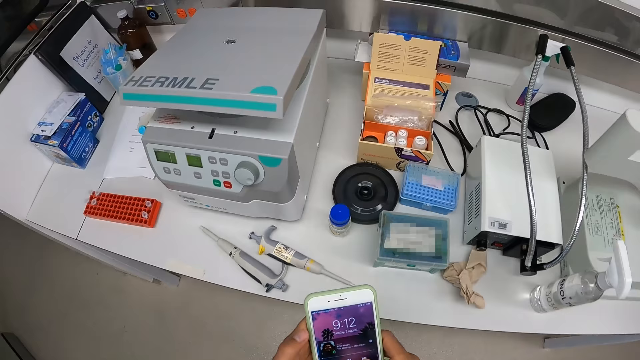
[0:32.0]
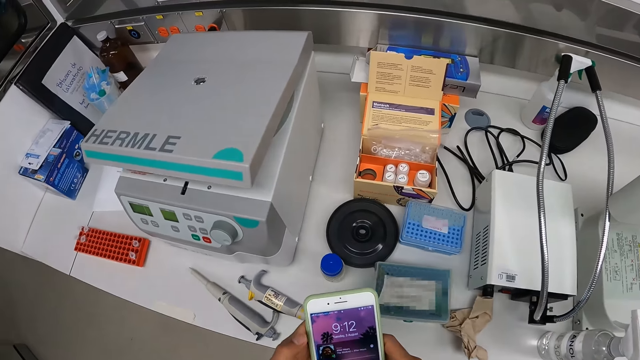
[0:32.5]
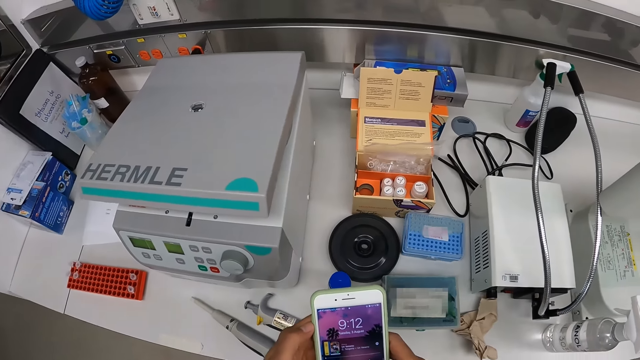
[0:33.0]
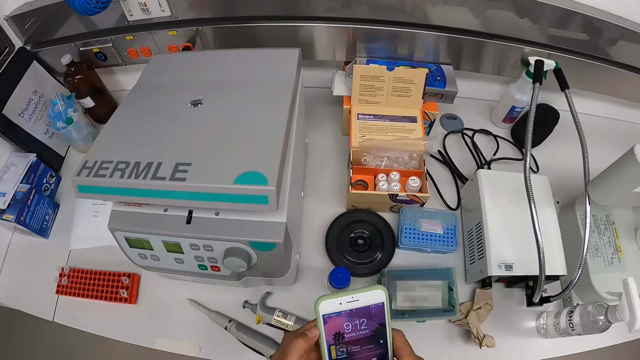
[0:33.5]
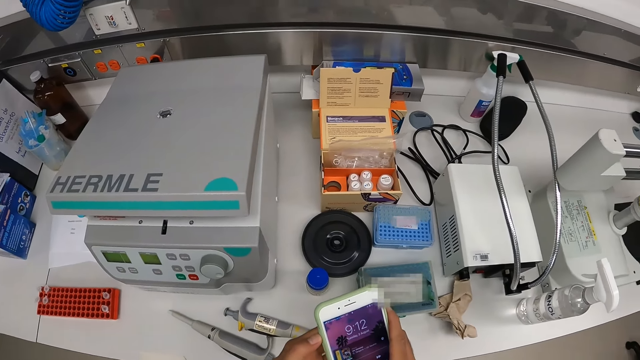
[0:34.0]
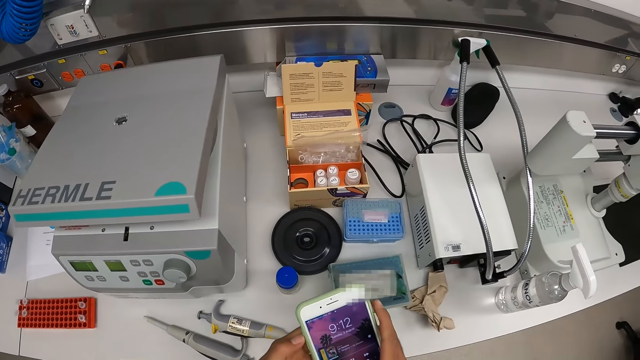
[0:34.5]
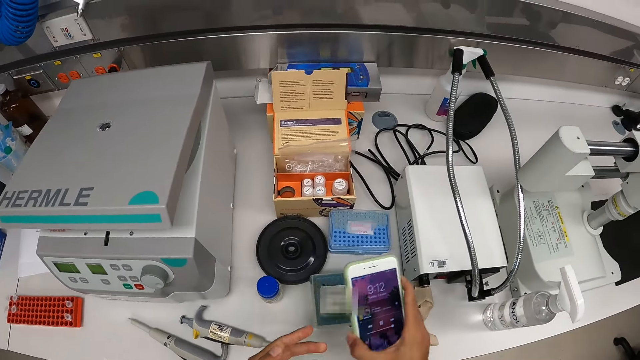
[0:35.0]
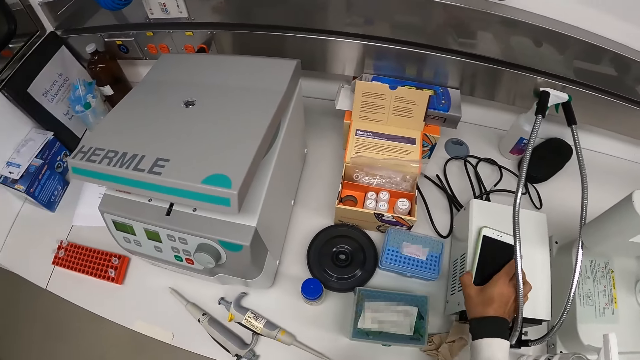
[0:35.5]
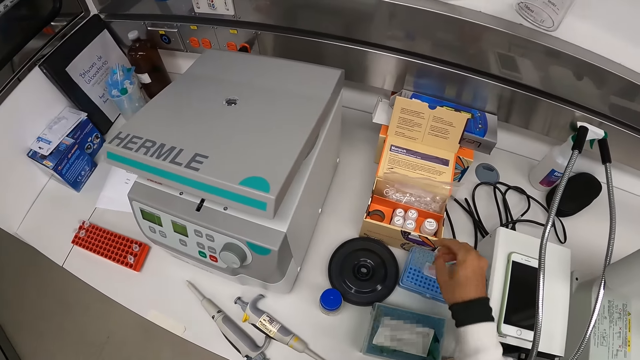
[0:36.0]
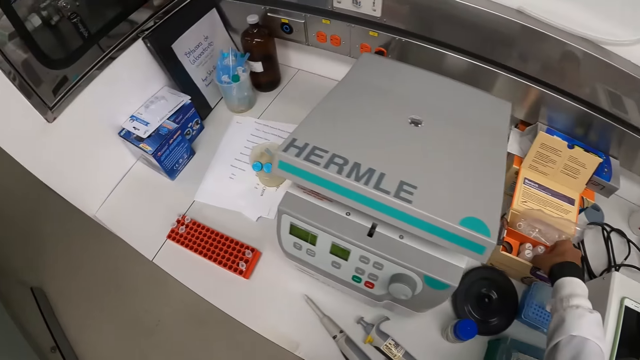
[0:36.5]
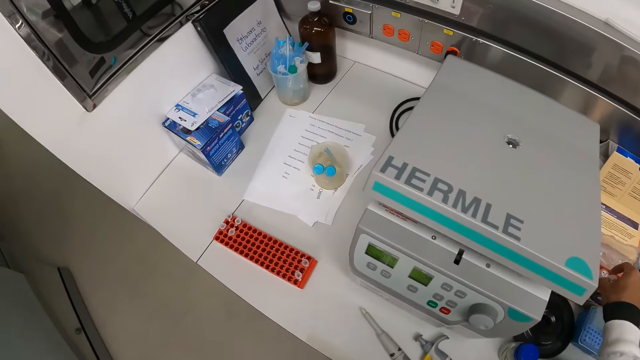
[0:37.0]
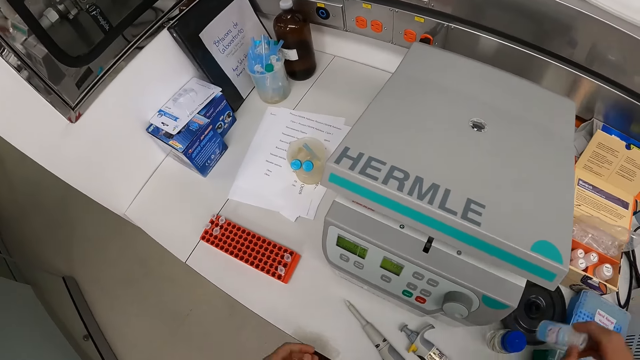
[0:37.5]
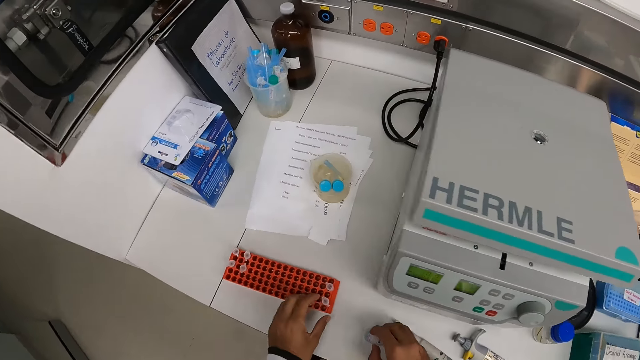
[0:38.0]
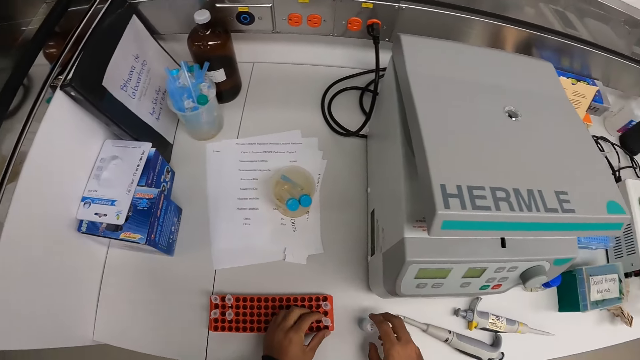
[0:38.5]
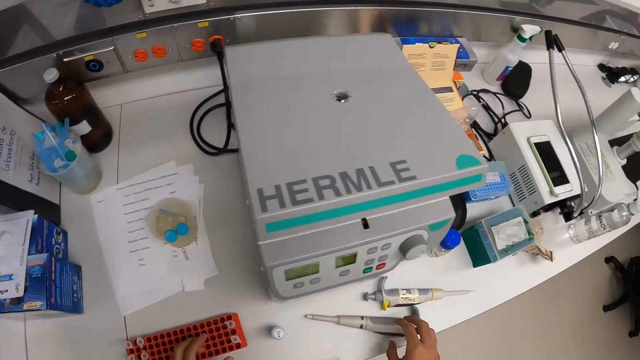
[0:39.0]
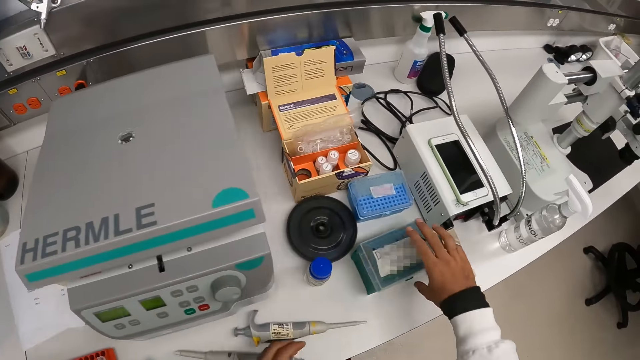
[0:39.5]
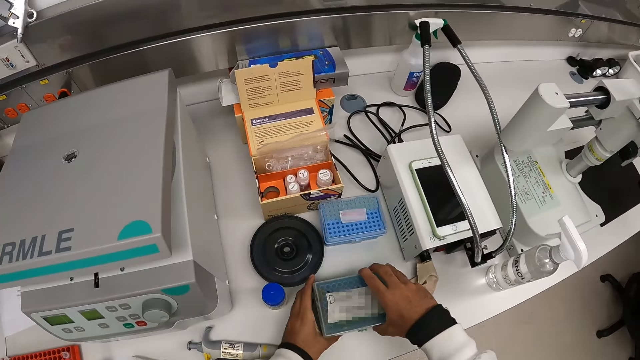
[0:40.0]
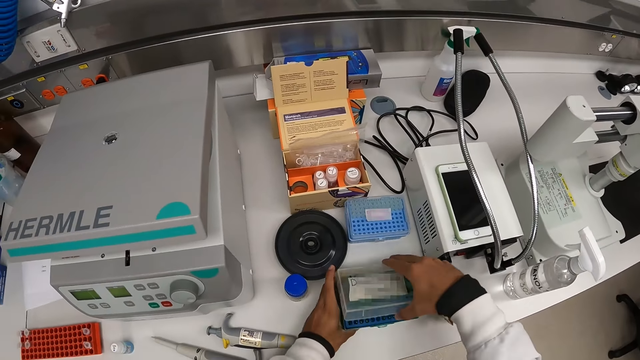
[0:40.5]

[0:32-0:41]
The camera wearer drops the phone in his right hand on a stabilizer on the workbench. He picks up a bottle from a box on the workbench with his right hand. He holds a test tube in a rack on the workbench with his left hand. He drops the bottle in his right hand on the workbench. He opens the specimen box. He holds a pipette tip box on the workbench with his right hand. He holds the pipette tip box with his left hand.

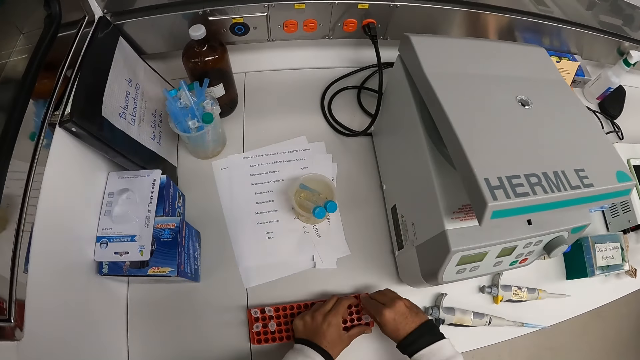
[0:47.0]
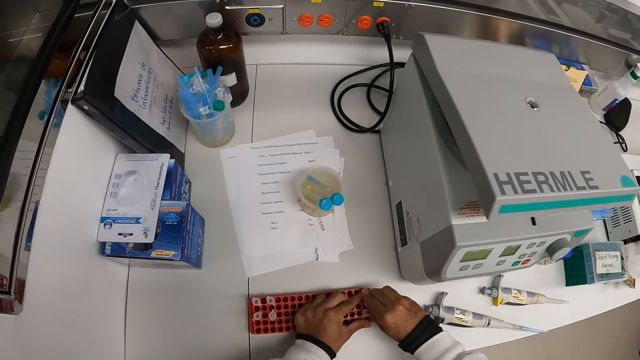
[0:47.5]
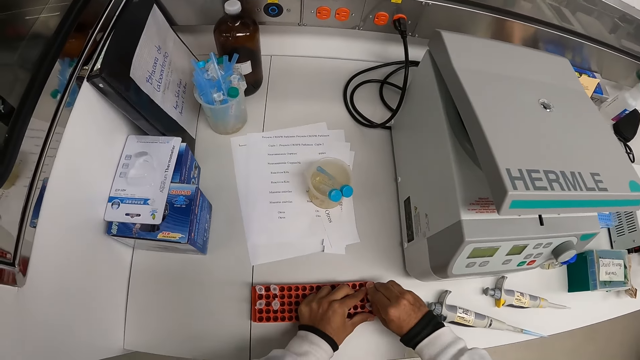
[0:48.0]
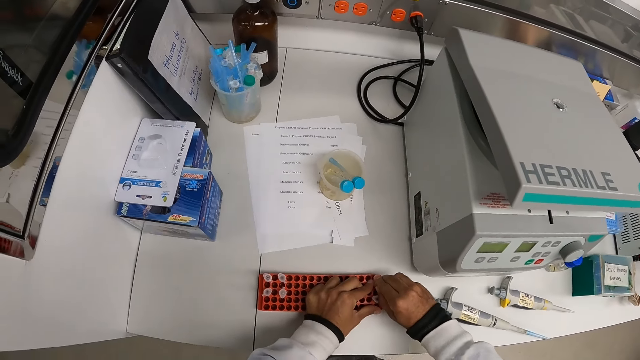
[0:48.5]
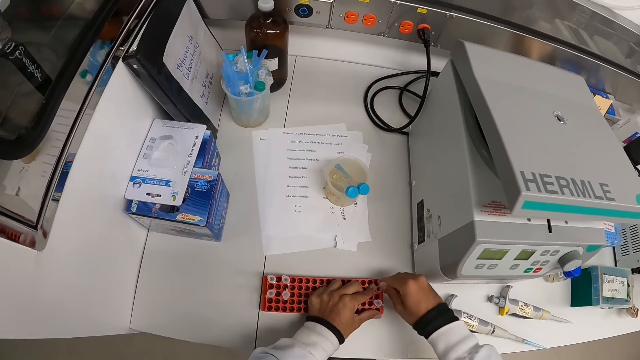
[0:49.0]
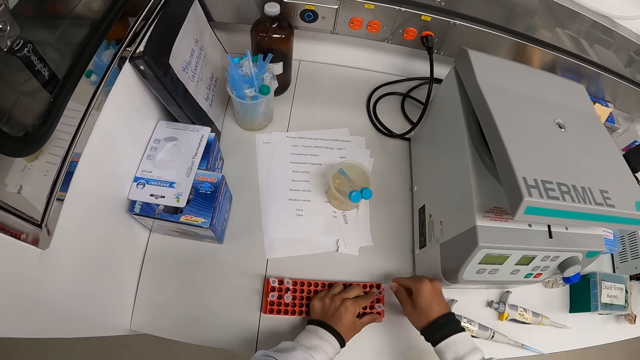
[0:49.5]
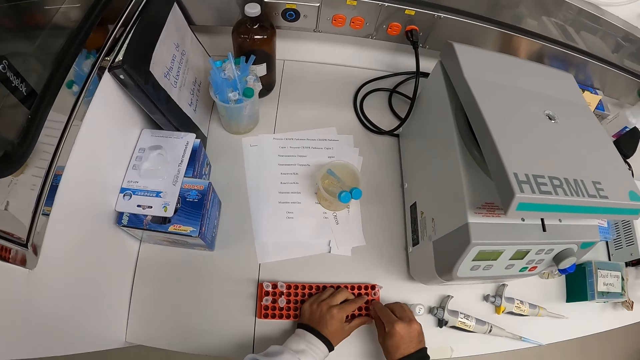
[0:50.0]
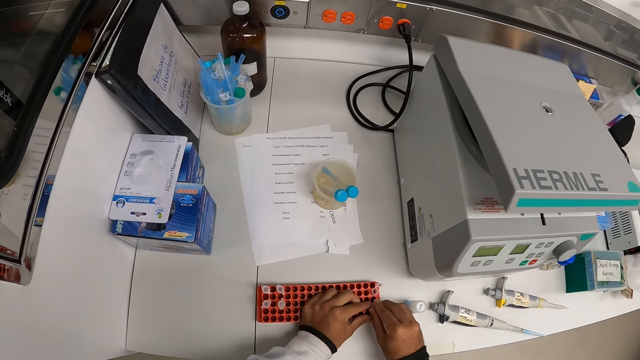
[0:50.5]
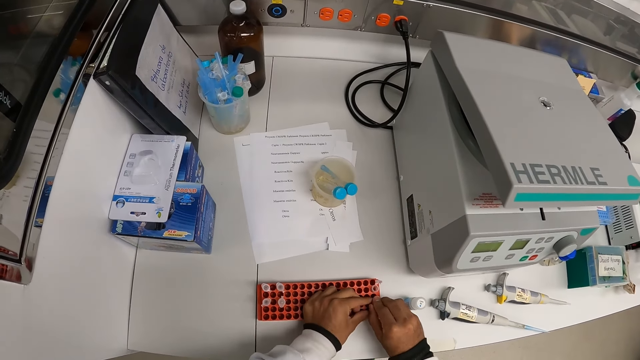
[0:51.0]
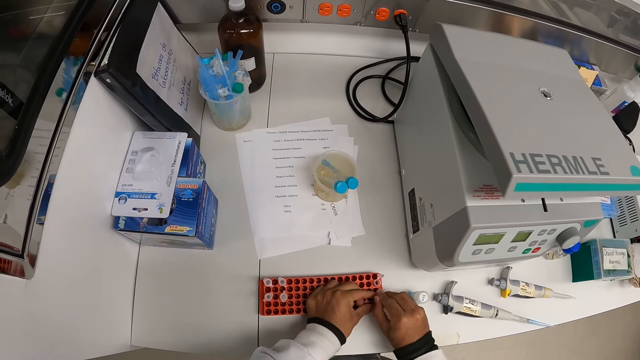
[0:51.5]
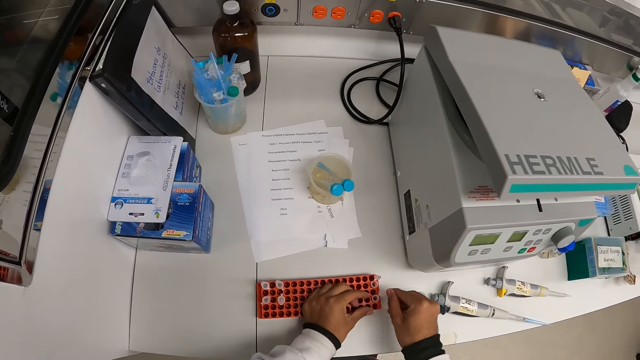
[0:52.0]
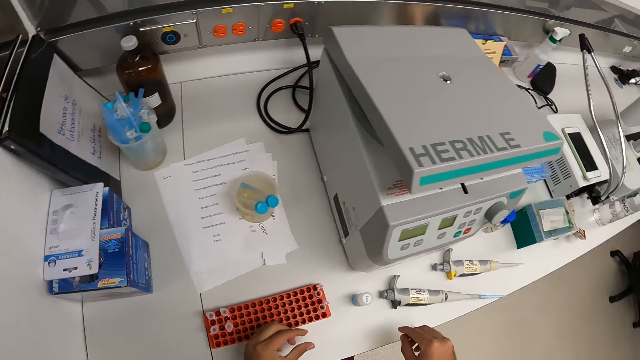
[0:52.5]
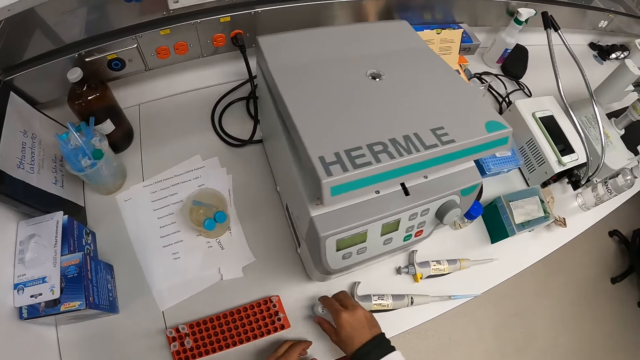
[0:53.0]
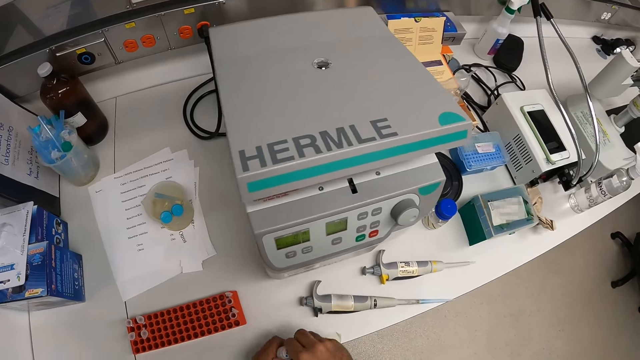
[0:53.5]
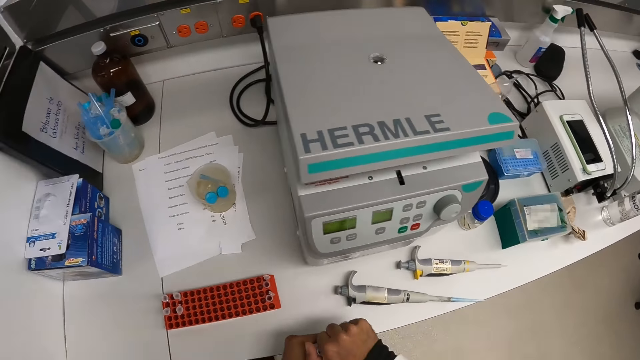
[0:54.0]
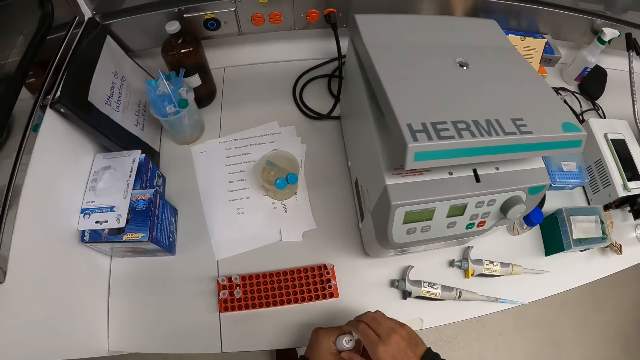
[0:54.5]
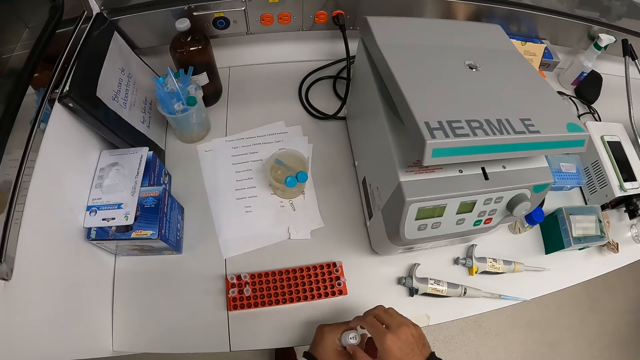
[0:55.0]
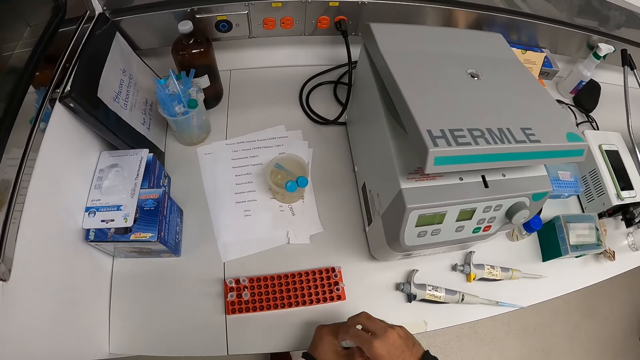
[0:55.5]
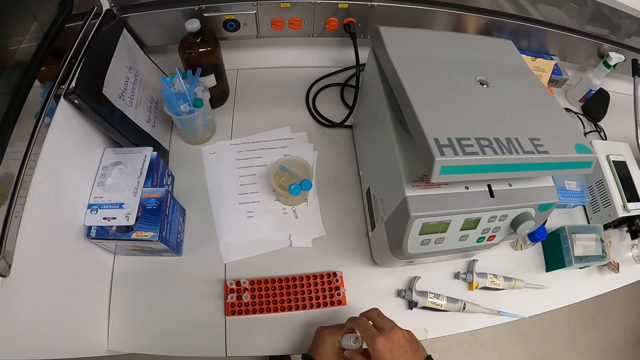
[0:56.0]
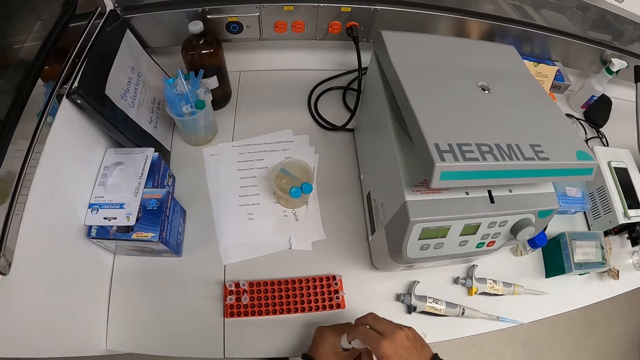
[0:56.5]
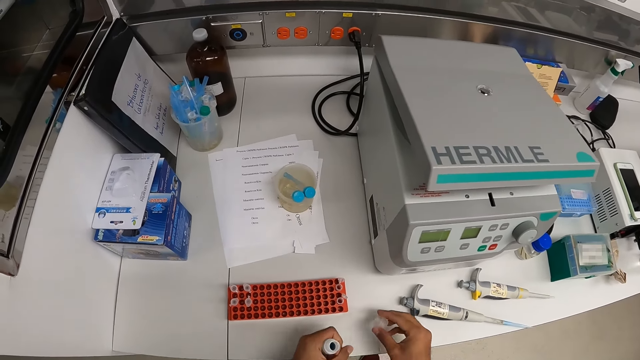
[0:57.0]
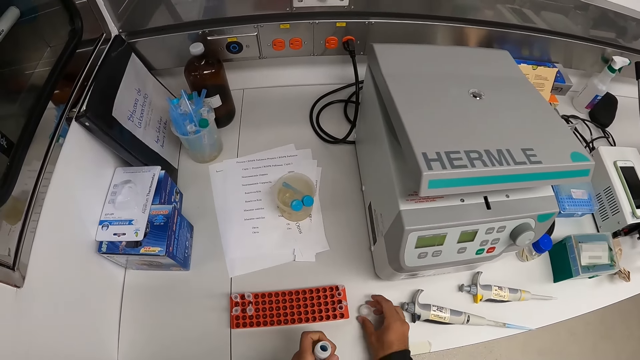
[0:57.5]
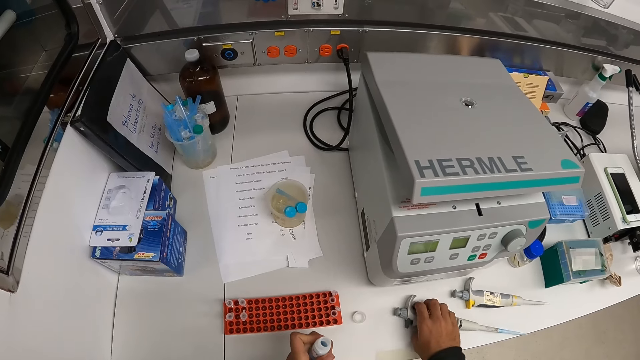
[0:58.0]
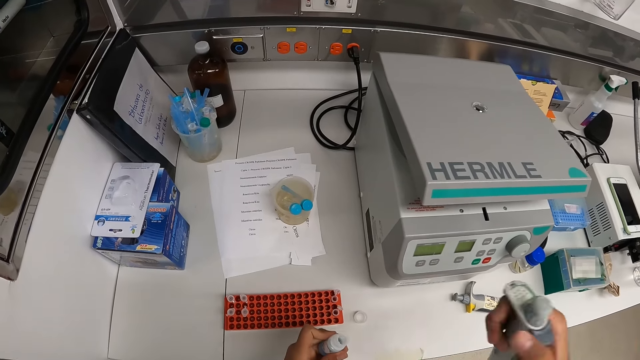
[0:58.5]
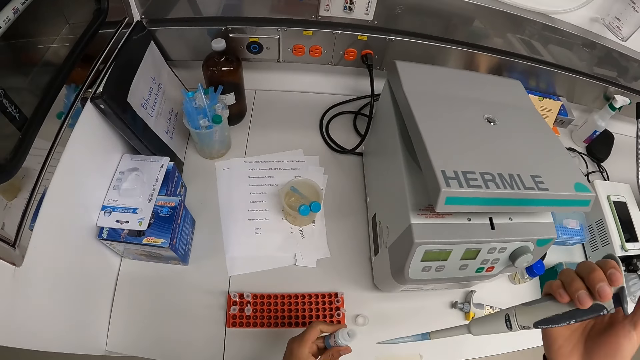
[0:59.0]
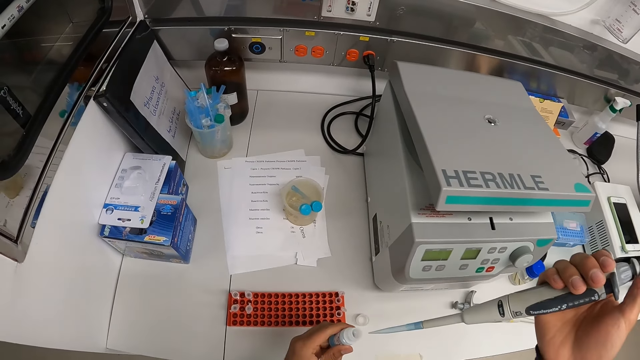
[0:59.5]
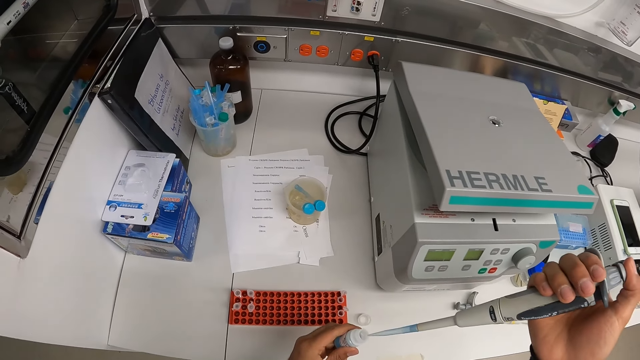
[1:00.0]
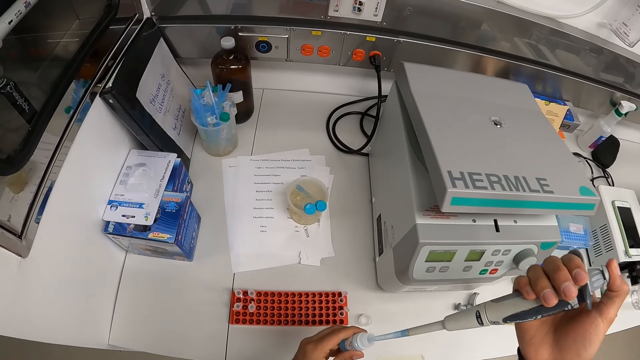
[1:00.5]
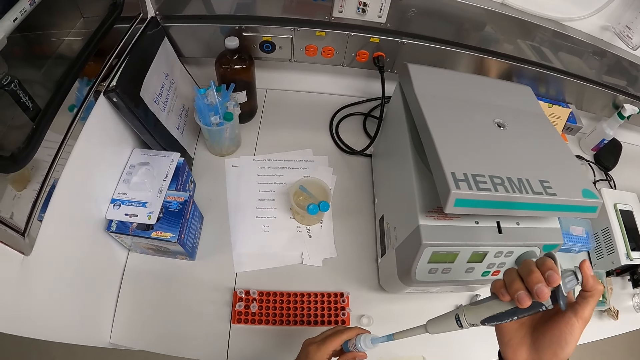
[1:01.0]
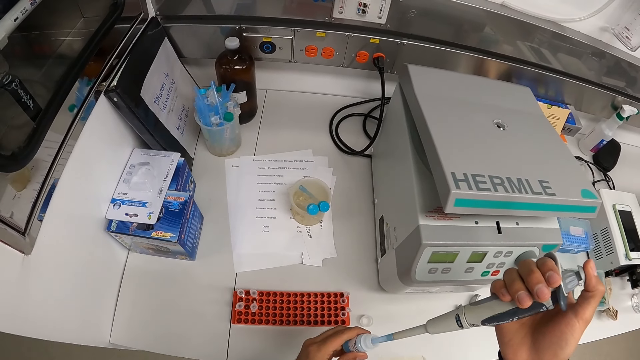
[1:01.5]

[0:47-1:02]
The camera wearer opens a test tube in the rack on the workbench with his right hand. He opens the test tube in the rack on the workbench with his hands. He picks up the bottle from the workbench with his right hand. He holds the bottle in his hands. He opens the lid of the bottle in his hands with his right hand. He drops the lid in his right hand on the workbench. He picks up the pipette from the workbench with his right hand. He takes reagent from the bottle in his left hand with the pipette in his right hand.
